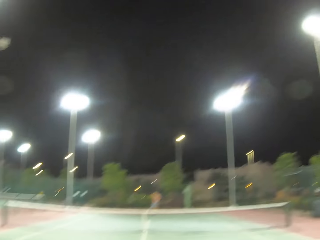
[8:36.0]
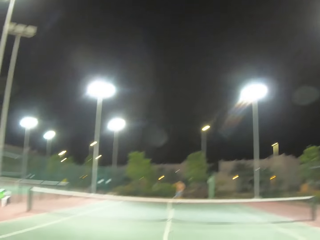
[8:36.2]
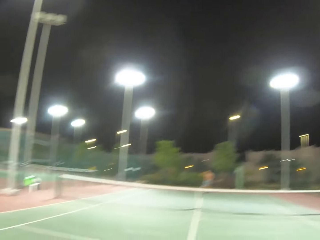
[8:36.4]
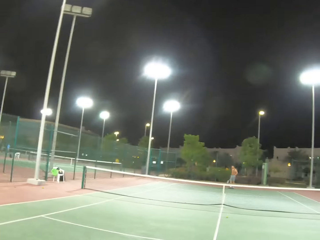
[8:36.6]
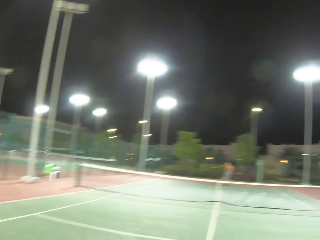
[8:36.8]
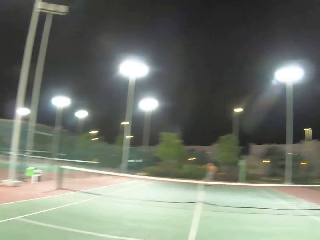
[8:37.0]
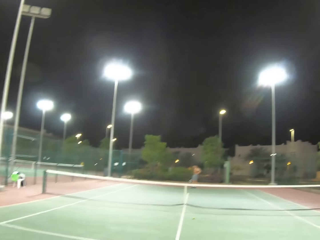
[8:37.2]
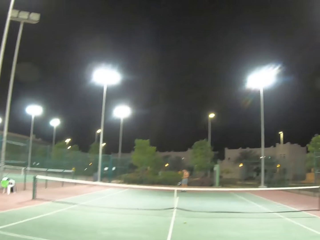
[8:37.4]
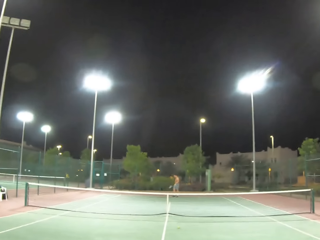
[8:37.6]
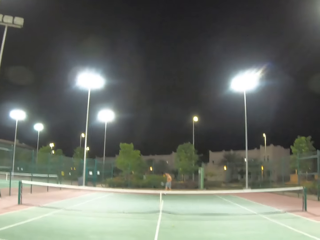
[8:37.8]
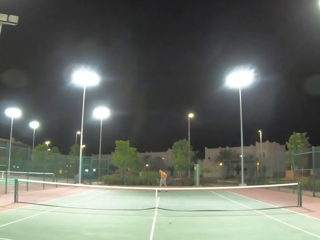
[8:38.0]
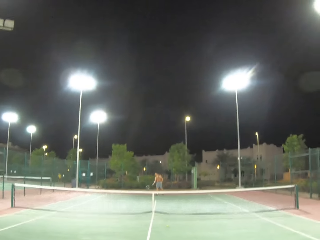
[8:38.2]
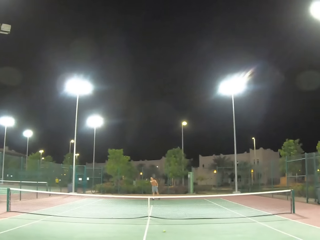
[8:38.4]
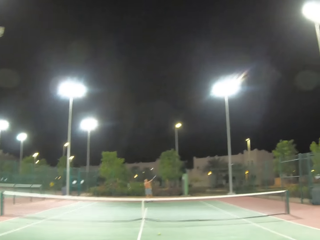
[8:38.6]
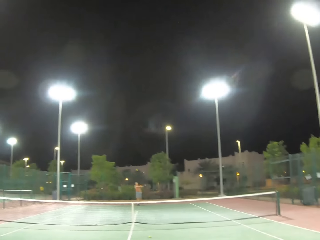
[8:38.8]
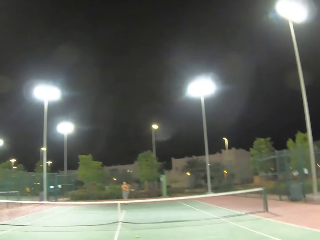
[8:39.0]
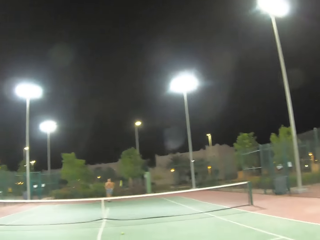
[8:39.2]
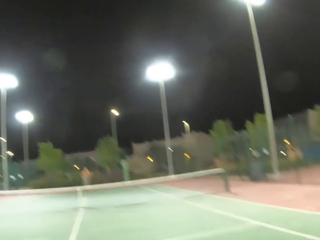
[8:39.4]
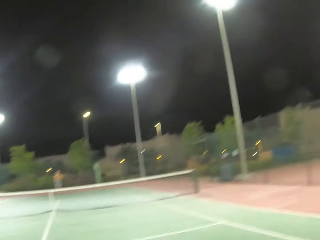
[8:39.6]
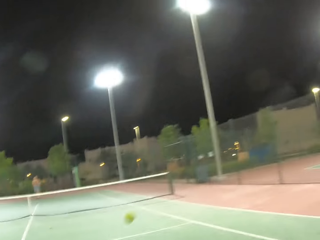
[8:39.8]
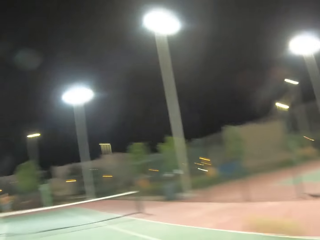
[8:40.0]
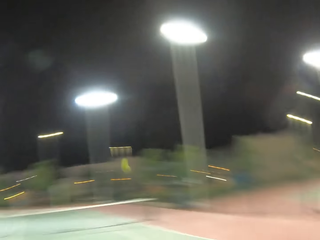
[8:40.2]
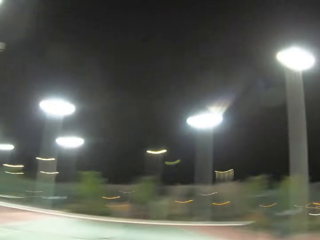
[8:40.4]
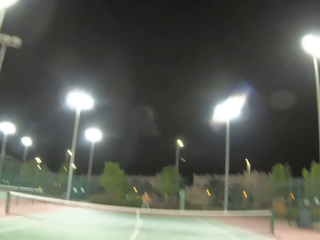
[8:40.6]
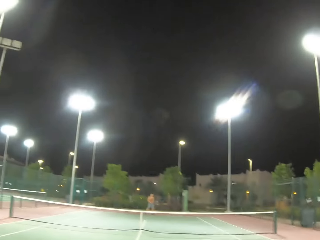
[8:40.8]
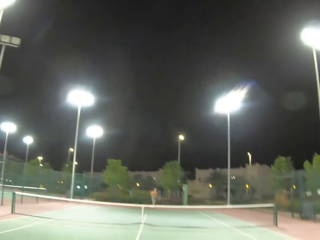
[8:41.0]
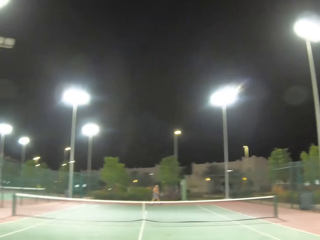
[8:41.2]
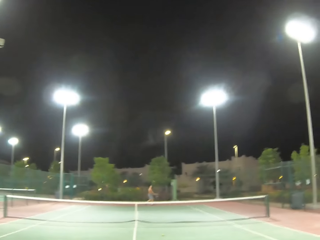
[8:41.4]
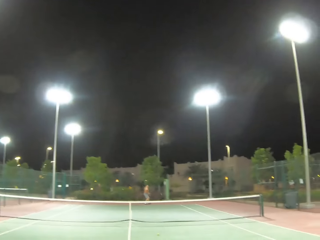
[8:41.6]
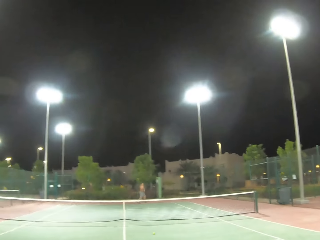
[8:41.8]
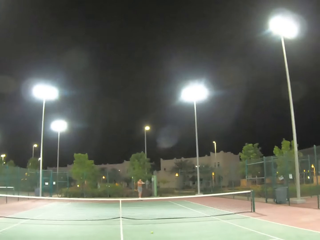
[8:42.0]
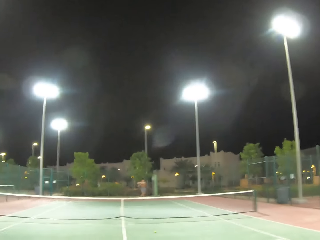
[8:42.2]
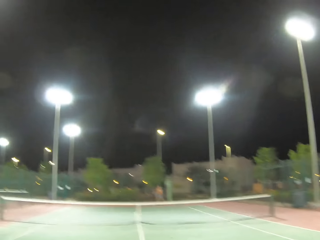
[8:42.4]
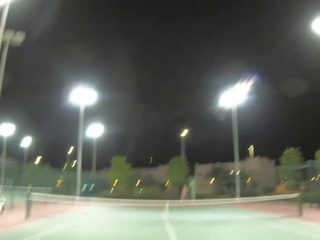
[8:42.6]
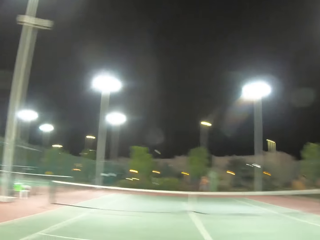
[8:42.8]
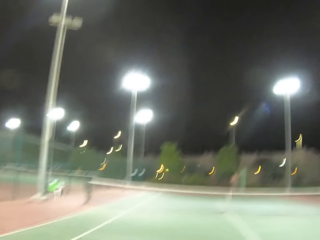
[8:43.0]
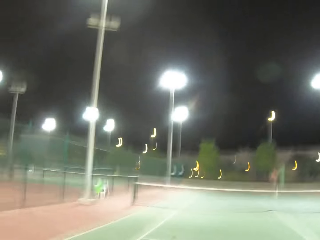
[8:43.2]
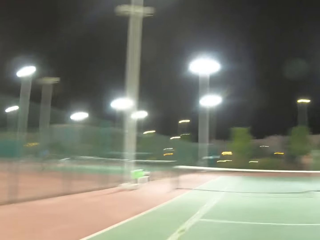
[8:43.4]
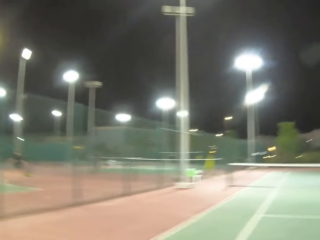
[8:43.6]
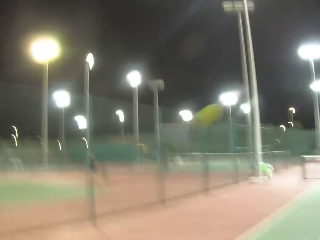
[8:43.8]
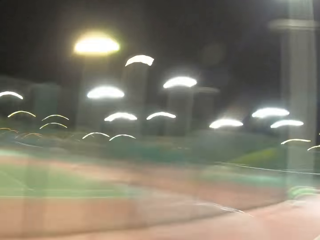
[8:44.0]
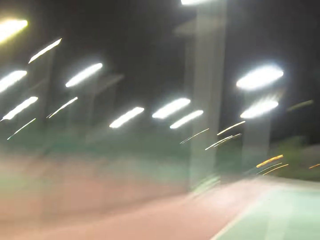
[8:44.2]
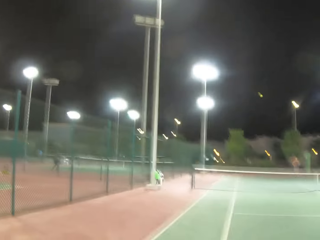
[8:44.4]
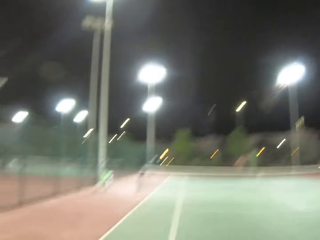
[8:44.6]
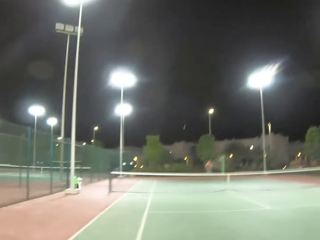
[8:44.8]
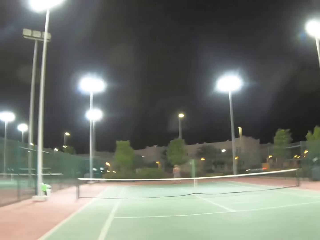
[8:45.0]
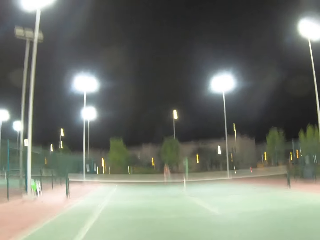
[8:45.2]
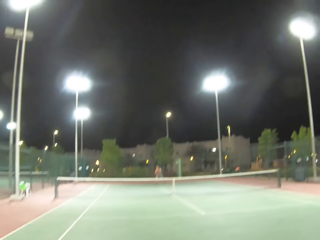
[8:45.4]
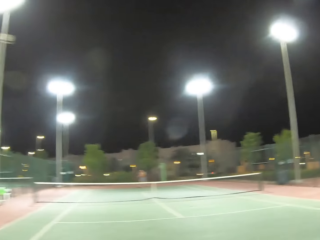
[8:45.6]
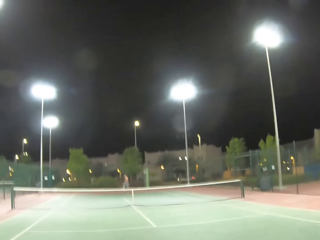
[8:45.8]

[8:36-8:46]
A man kicks the tennis ball. The man serves the tennis ball on the court. The camera wearer kicks the ball. The man kicks the tennis ball. The camera wearer kicks the tennis ball.

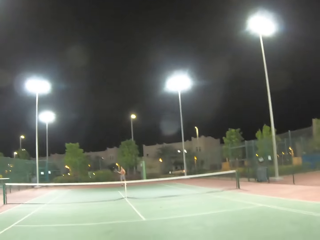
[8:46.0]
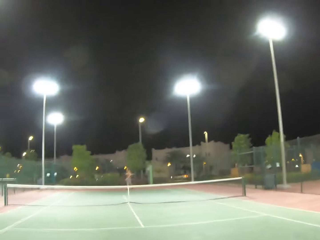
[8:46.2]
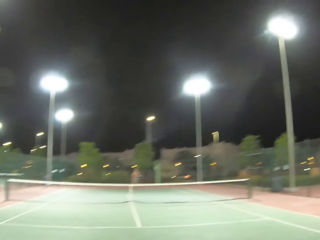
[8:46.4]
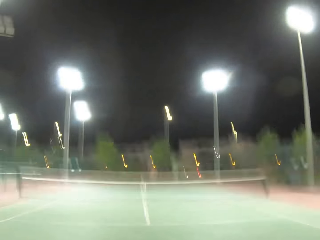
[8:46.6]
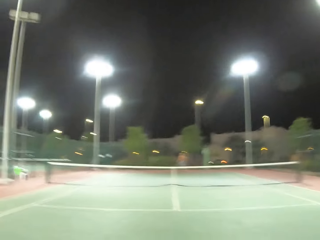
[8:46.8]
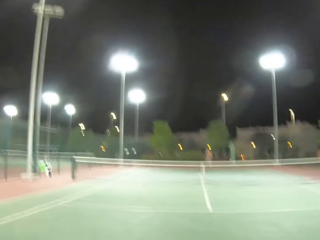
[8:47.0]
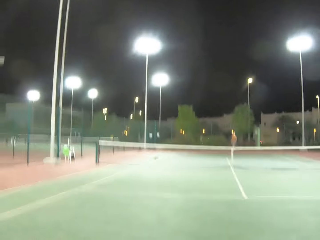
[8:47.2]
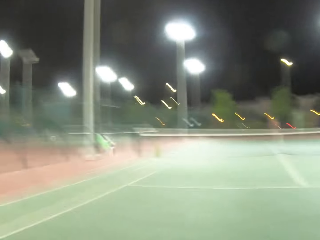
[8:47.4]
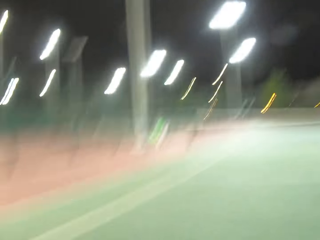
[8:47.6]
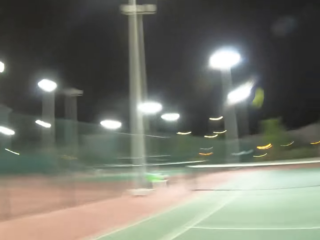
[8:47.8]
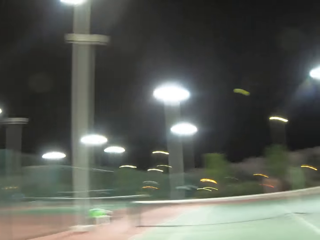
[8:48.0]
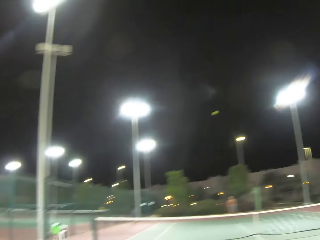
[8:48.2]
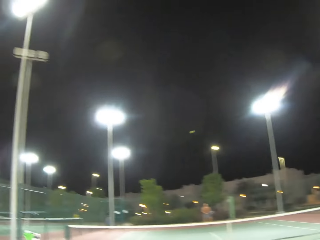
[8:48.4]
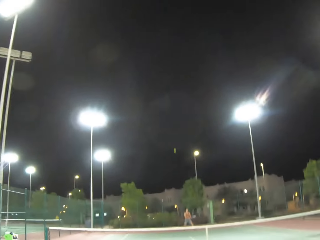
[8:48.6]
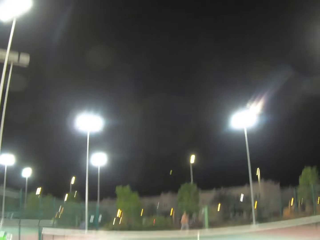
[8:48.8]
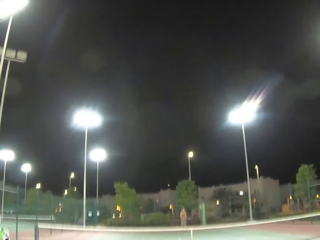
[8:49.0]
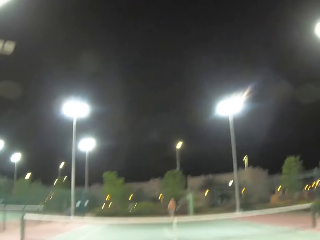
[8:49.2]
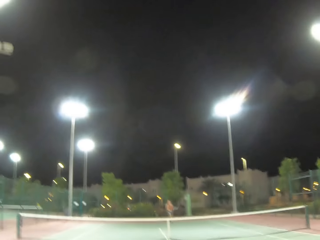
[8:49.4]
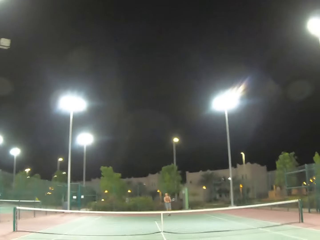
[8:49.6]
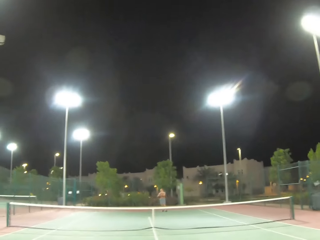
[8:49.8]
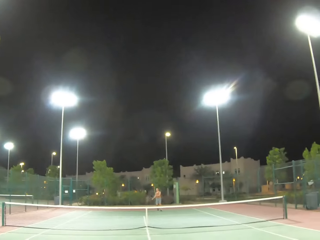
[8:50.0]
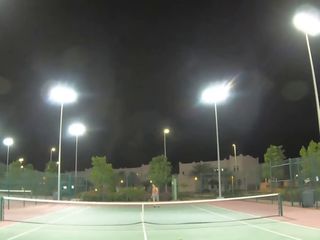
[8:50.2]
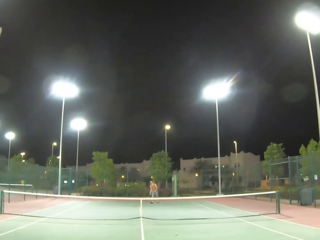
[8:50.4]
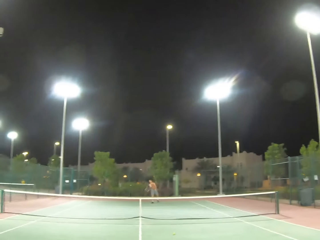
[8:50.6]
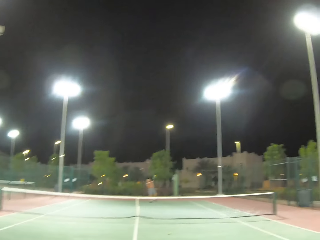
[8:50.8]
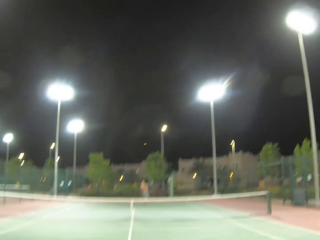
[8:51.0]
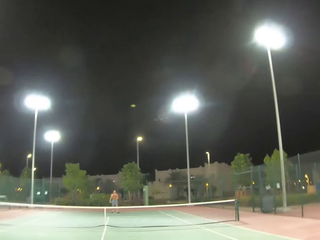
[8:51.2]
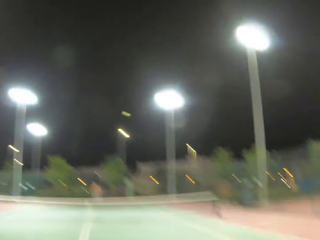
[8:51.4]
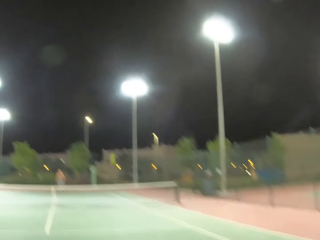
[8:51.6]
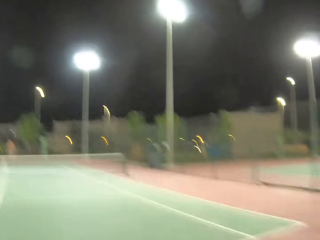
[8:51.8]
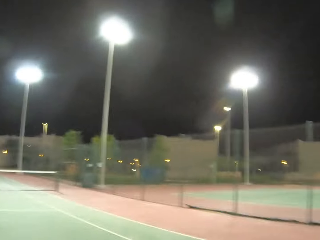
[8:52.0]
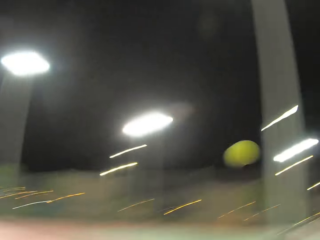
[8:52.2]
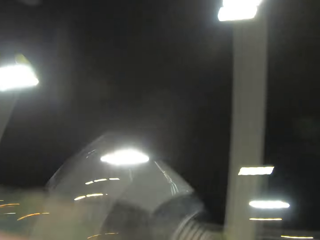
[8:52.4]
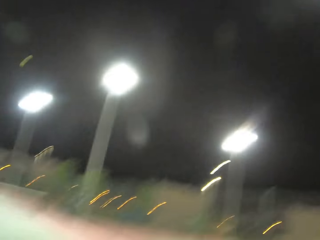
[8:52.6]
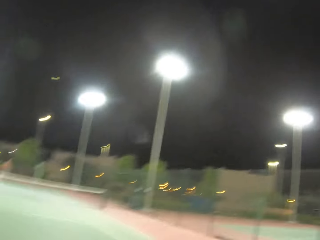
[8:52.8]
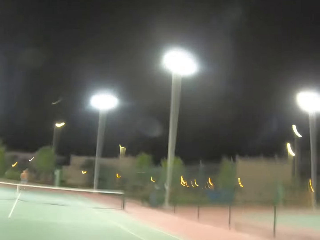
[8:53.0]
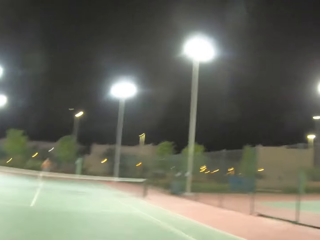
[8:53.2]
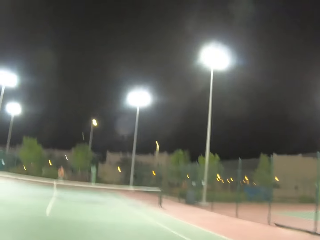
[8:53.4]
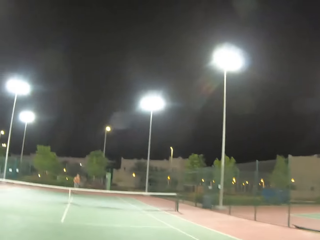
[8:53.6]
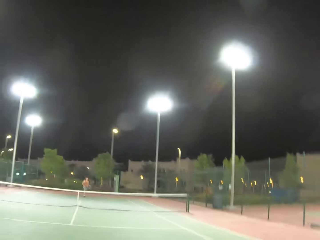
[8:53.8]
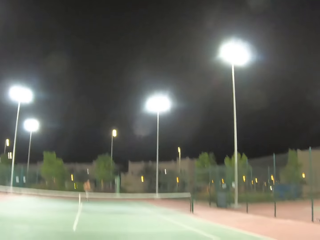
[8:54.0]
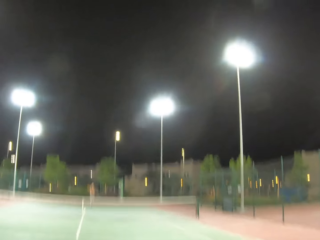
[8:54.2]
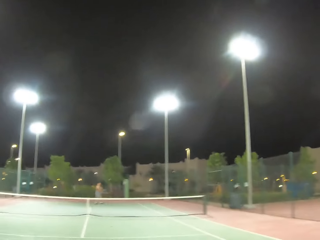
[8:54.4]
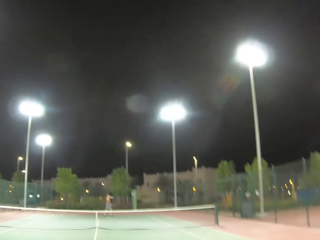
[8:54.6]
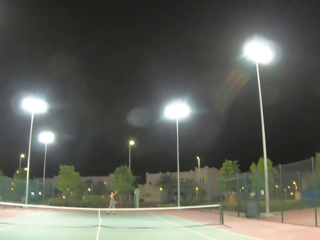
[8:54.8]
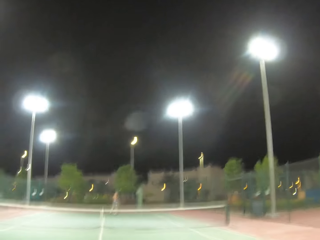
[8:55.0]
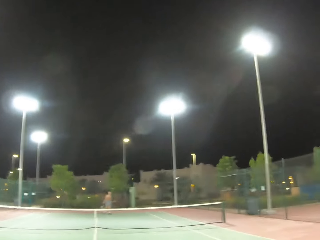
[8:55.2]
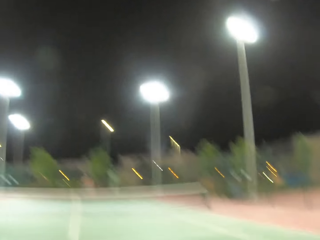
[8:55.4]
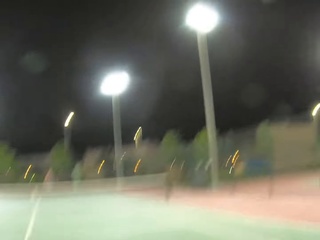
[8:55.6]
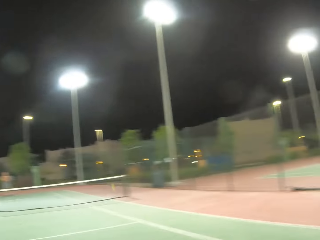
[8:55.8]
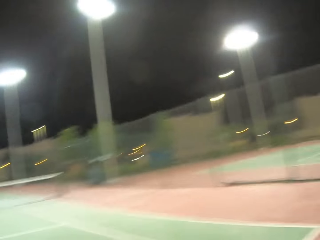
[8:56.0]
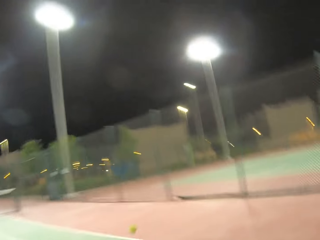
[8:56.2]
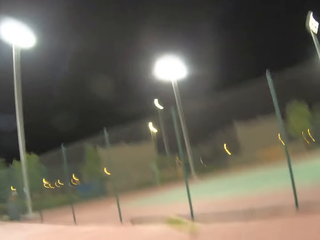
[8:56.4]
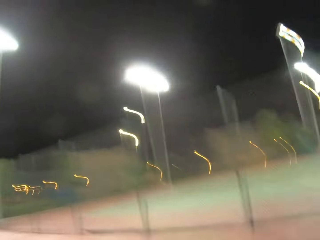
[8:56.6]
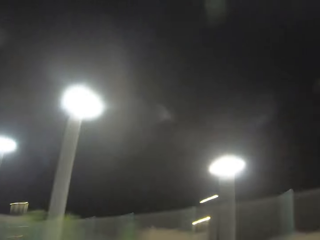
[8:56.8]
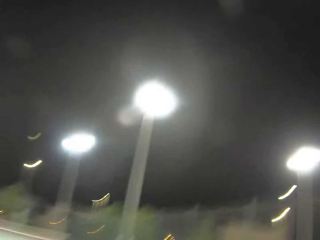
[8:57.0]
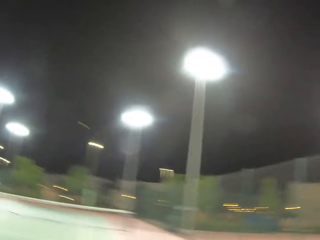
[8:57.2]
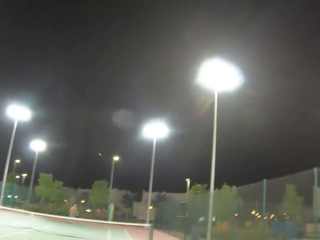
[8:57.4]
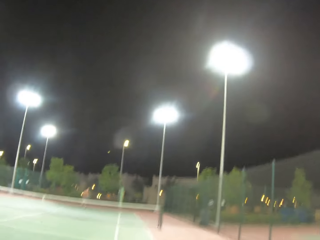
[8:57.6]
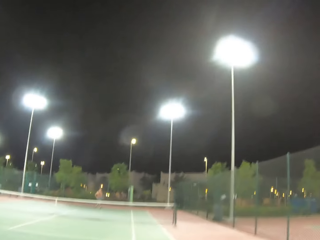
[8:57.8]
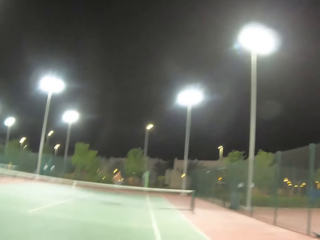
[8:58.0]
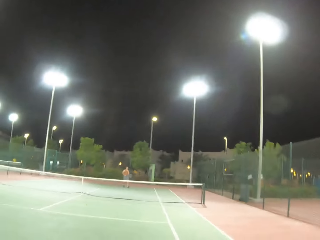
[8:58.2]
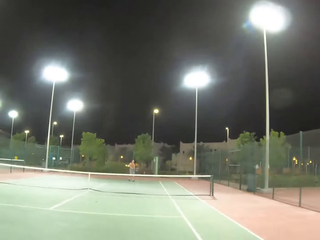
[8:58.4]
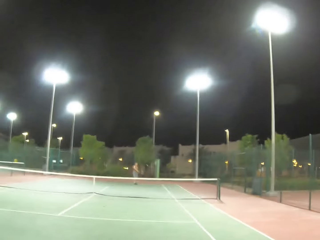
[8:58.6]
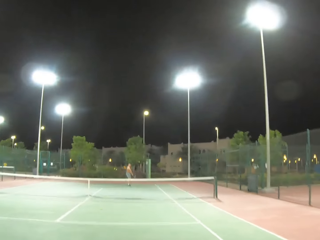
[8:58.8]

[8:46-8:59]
A man kicks the tennis ball. The man plays tennis with a person. The camera wearer kicks the tennis ball. The man kicks the tennis ball. The camera wearer kicks the tennis ball. The man kicks the tennis ball. The camera wearer kicks the tennis ball.
